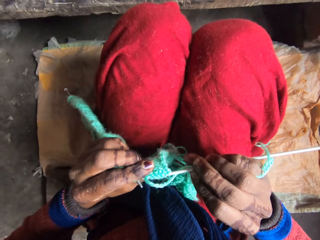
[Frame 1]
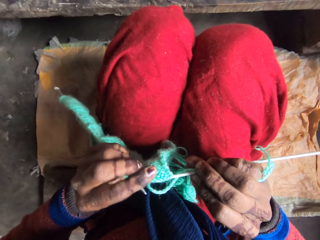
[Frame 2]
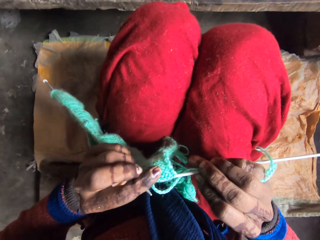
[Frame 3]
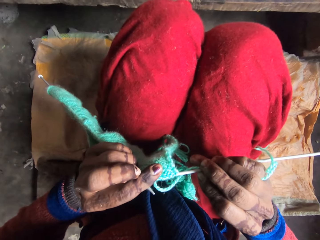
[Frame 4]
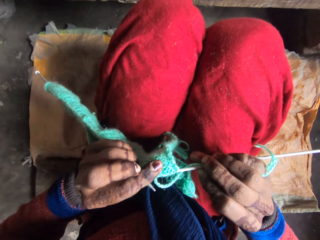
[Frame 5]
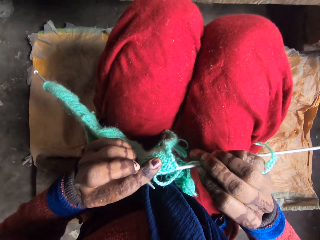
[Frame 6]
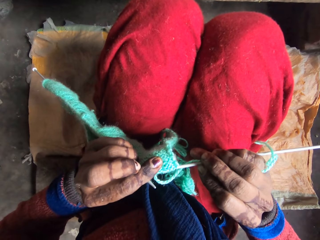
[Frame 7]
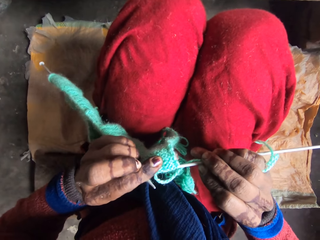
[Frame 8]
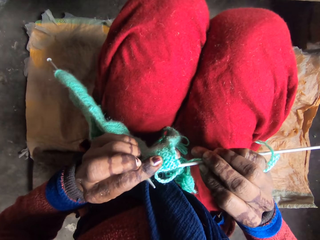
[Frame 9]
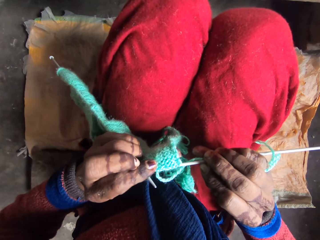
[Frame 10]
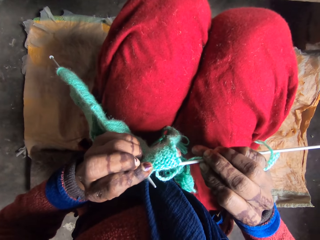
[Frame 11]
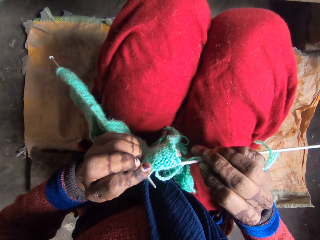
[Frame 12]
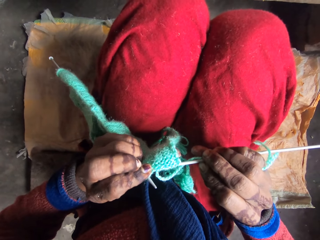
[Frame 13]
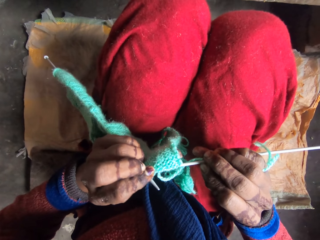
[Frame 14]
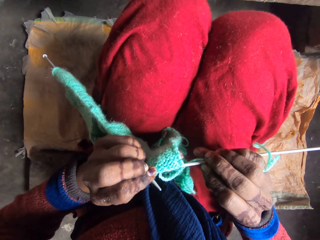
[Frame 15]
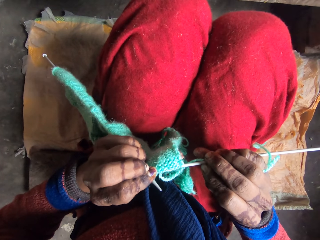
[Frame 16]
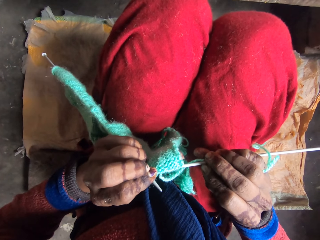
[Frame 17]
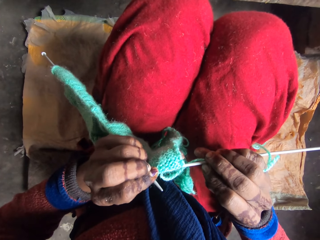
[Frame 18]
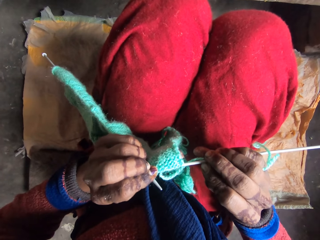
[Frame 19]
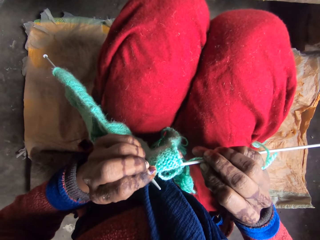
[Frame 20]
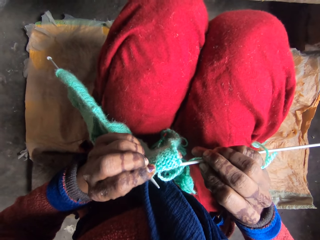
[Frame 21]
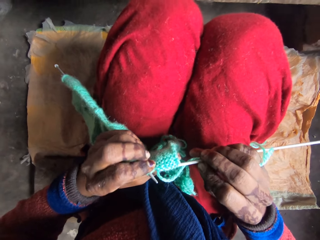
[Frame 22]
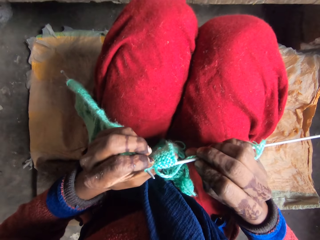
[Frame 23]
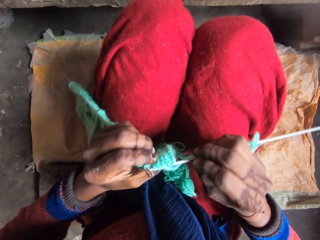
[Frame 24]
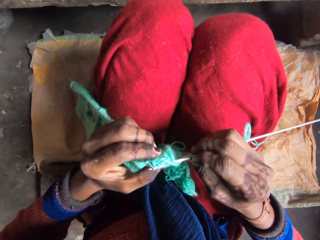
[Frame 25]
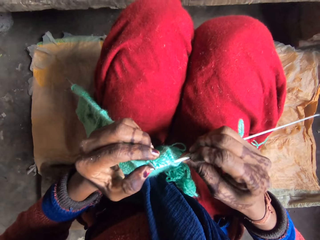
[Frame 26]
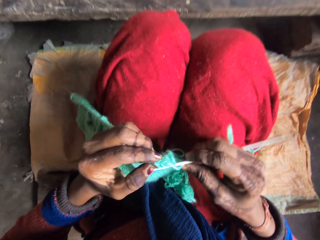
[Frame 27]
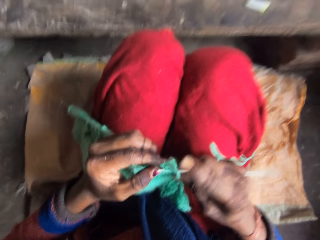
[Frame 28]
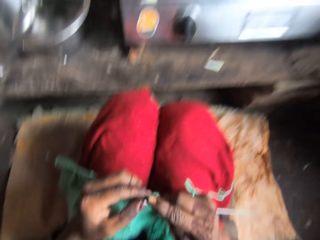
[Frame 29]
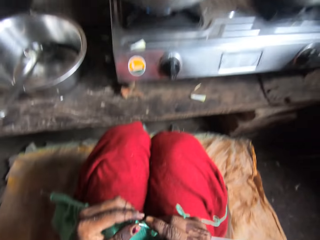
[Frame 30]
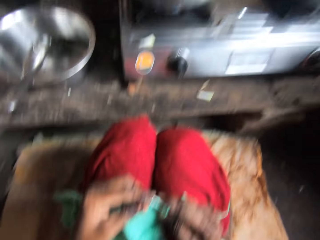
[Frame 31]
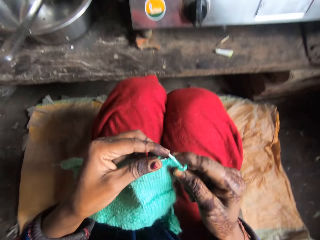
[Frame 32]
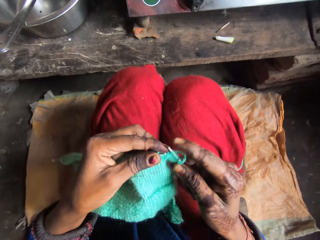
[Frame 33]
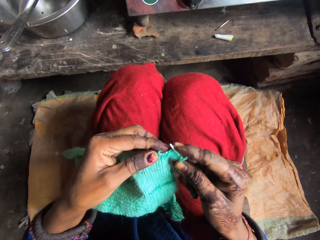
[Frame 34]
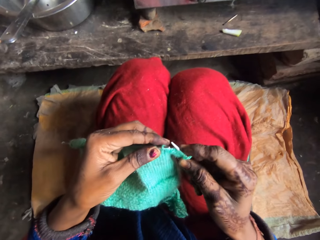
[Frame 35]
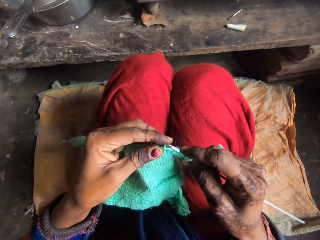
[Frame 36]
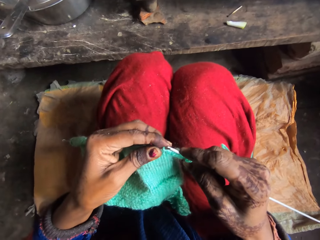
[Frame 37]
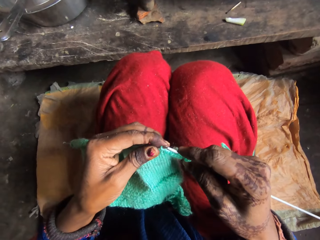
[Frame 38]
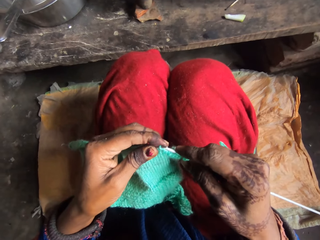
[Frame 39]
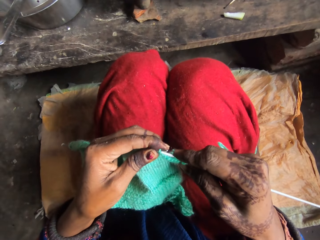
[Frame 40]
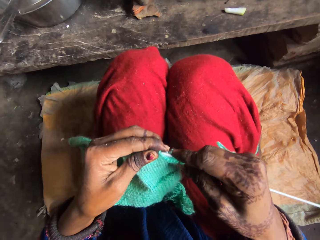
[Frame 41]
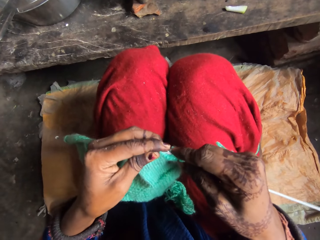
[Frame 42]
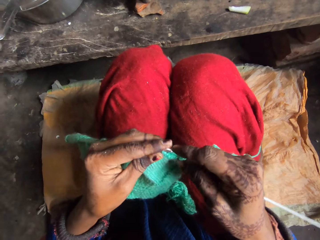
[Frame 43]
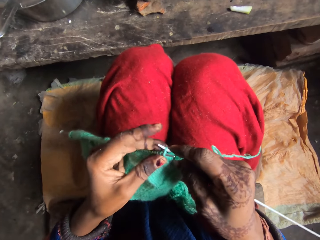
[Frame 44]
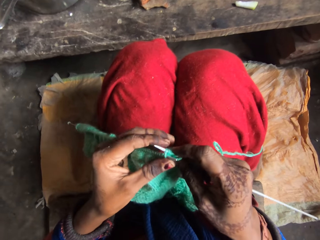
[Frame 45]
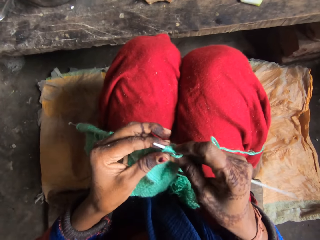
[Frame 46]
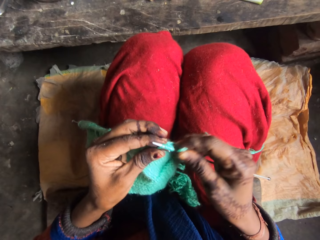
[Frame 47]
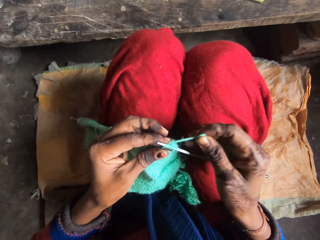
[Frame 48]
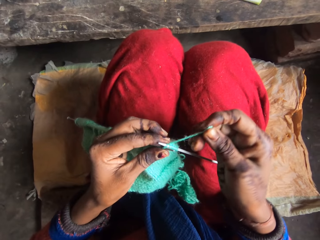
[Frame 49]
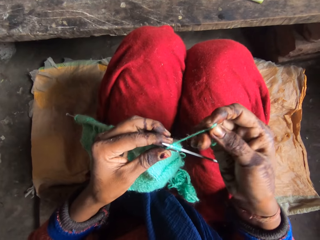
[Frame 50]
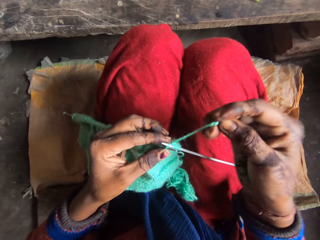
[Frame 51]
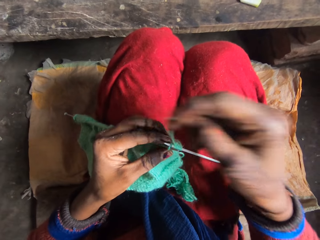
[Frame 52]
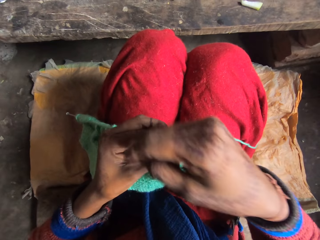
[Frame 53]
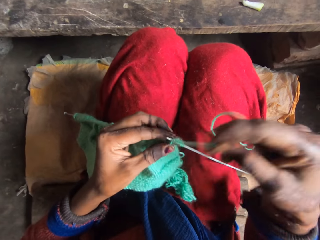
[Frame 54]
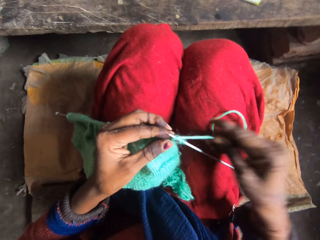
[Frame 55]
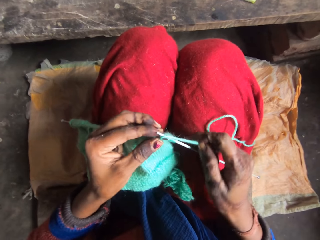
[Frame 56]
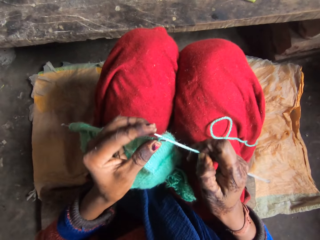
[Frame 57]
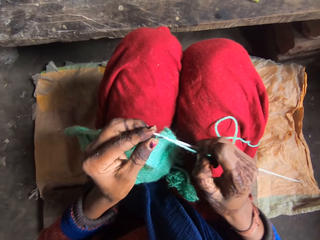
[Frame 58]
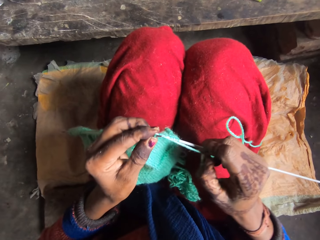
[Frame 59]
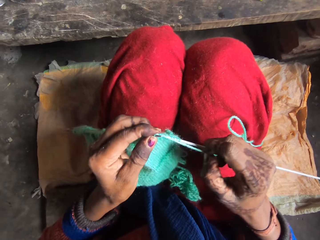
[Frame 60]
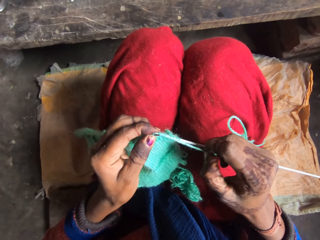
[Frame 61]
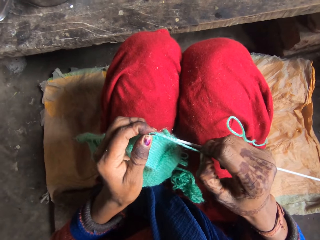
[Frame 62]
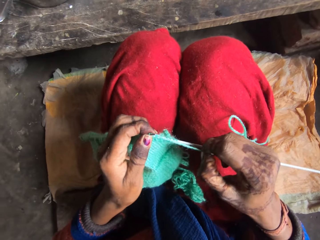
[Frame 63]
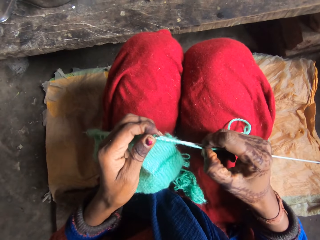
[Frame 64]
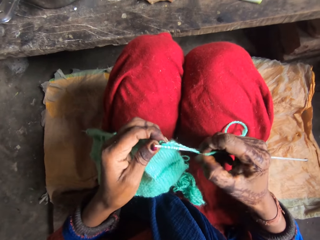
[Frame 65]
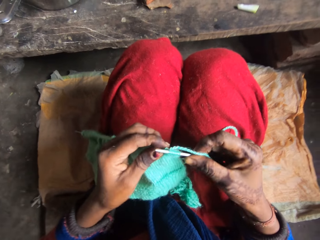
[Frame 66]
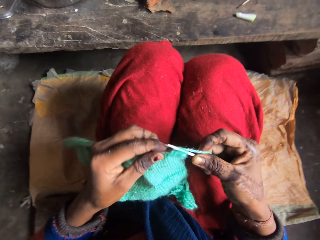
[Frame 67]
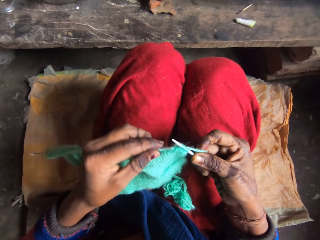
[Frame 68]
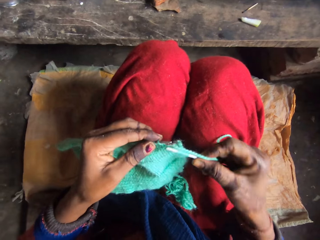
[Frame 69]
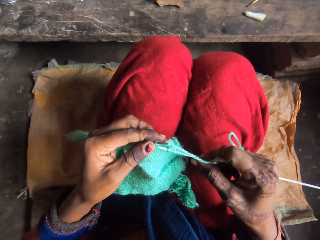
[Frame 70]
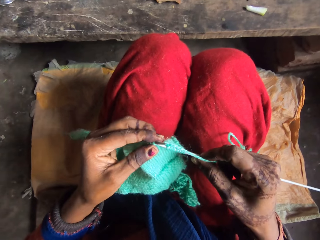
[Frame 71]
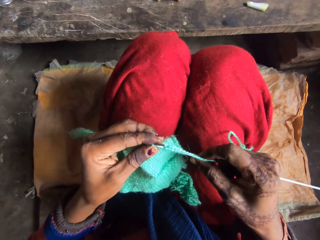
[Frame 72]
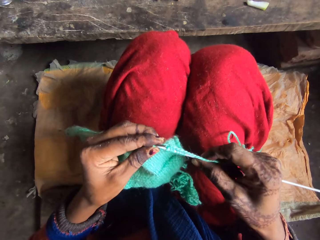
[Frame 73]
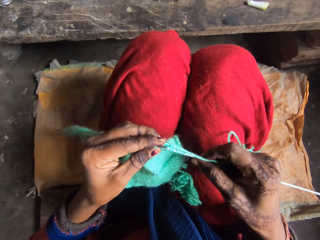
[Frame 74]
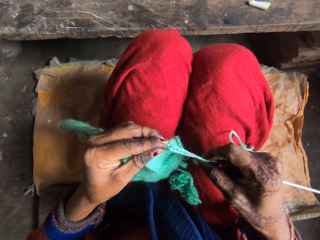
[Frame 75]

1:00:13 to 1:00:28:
The camera wearer knits the yarn with the needle. They roll the yarn over the needle. They knit the yarn with the needle.

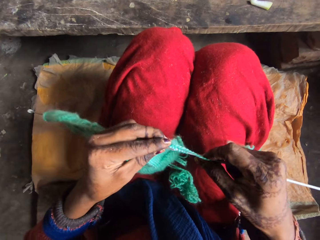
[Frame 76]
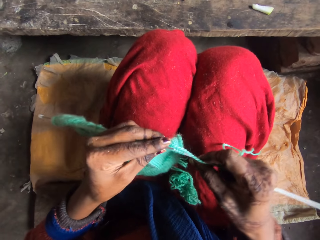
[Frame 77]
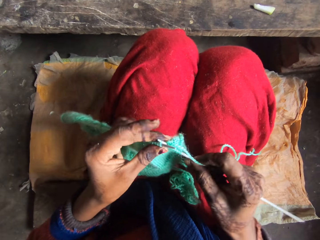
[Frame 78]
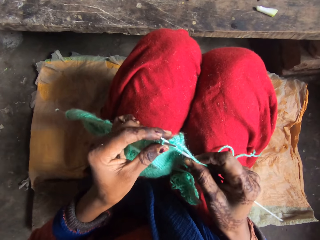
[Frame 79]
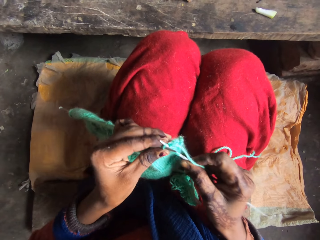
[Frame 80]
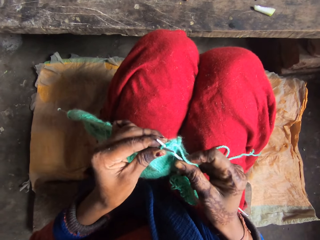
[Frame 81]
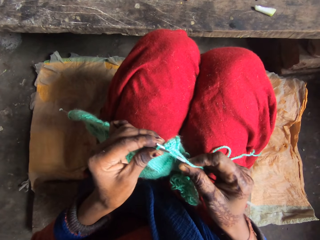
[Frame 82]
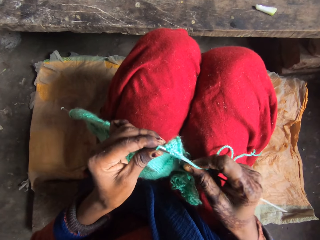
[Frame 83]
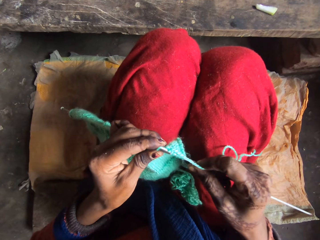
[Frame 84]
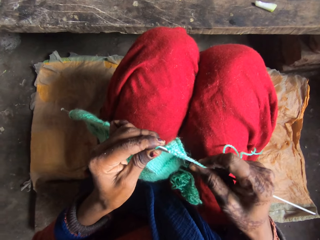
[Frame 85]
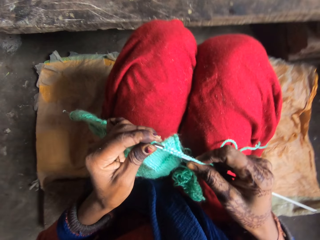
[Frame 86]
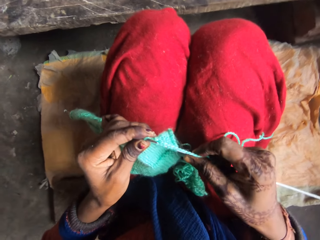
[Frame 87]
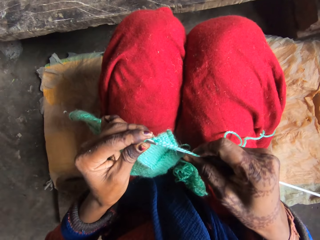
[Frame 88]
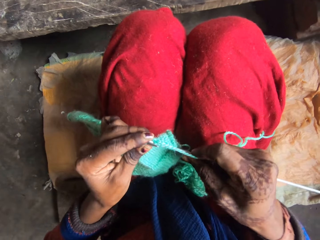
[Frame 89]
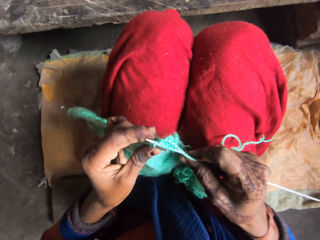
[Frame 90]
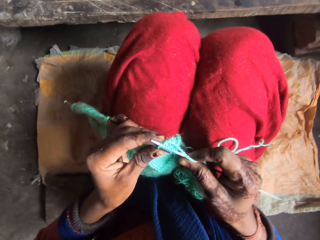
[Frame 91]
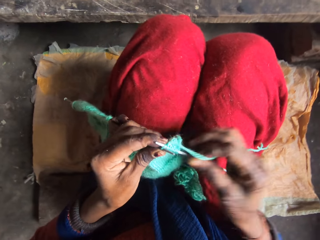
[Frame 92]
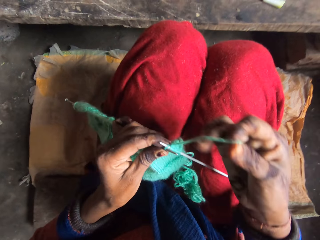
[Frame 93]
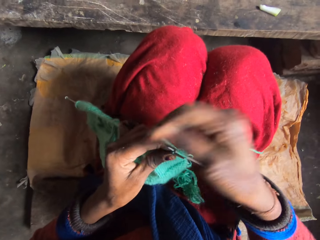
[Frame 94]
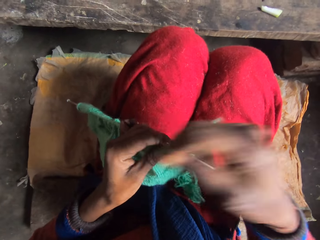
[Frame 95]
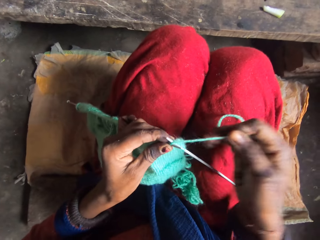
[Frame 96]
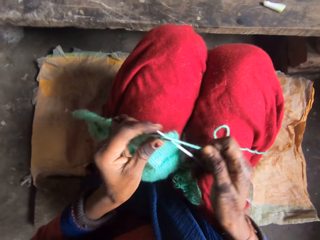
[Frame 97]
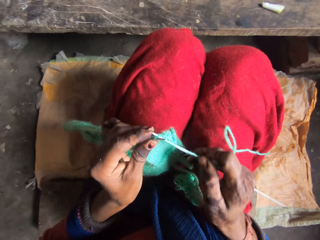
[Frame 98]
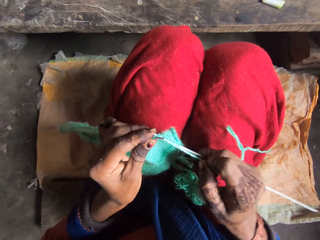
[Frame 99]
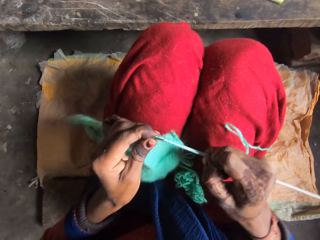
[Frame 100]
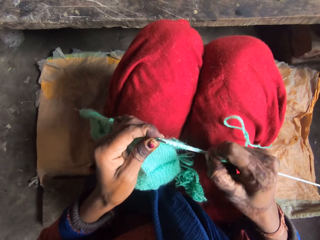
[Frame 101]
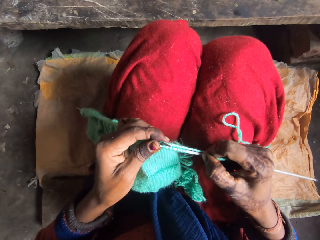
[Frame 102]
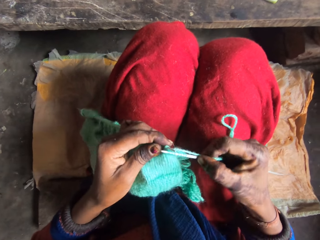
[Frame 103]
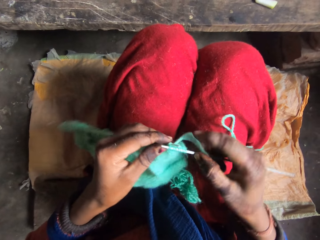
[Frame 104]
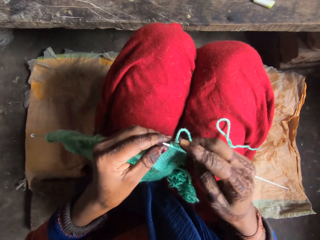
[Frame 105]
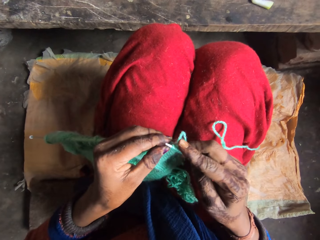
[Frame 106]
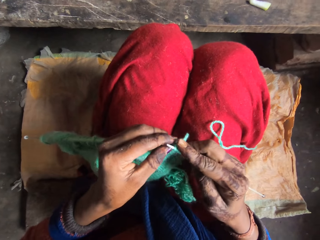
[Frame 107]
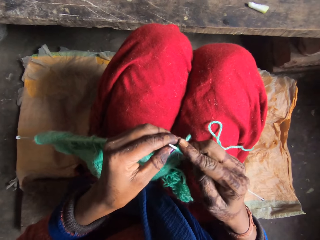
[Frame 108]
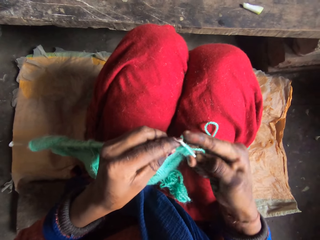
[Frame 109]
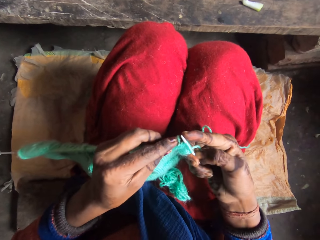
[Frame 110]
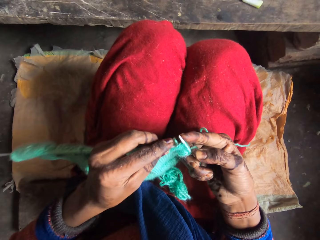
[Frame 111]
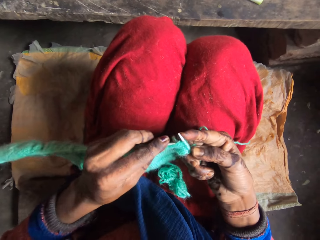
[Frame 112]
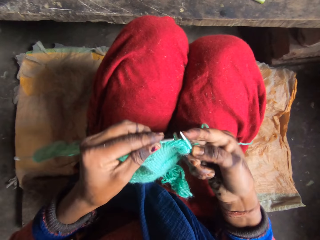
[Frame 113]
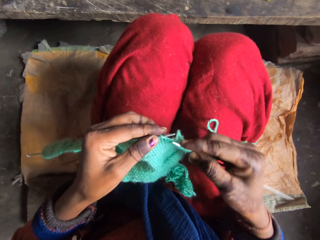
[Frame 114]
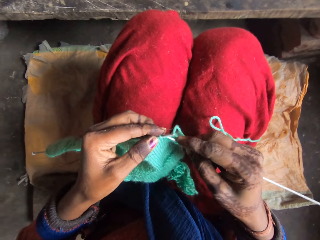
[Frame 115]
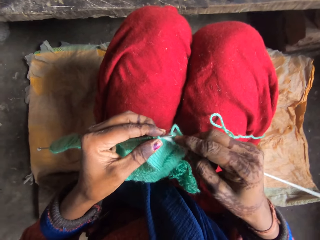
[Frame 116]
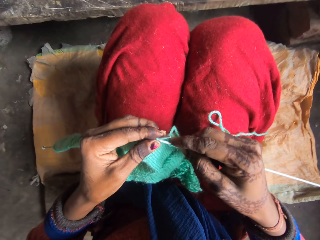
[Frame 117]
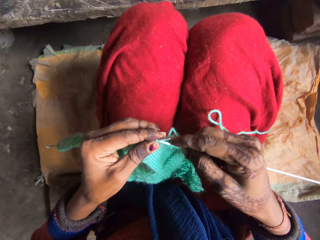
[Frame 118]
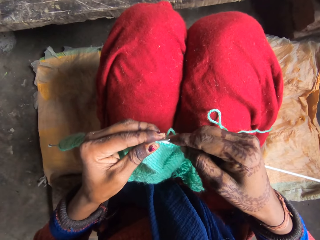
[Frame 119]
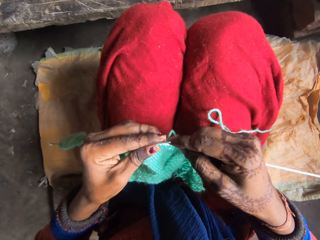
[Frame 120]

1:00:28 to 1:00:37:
The camera wearer rolls the yarn over the needle. They knit the yarn with the needle.
